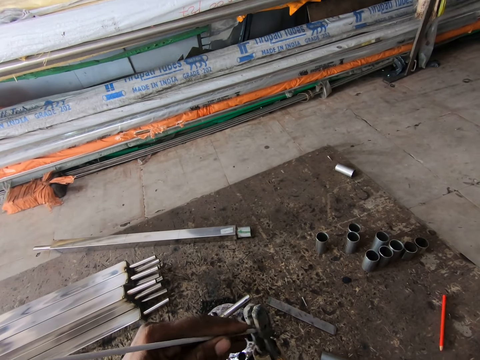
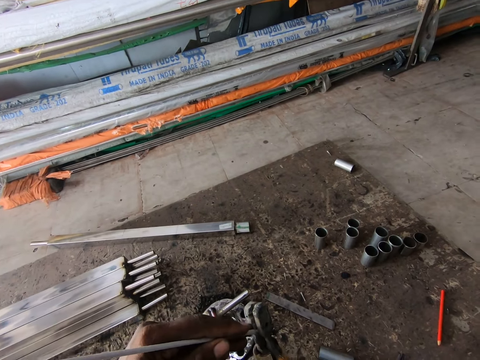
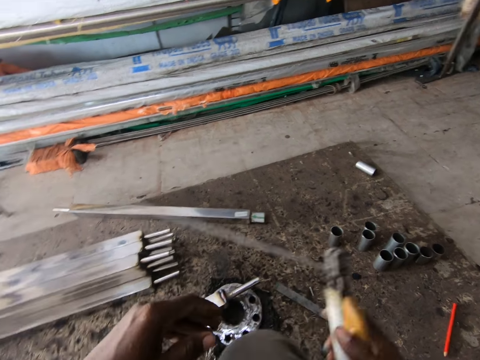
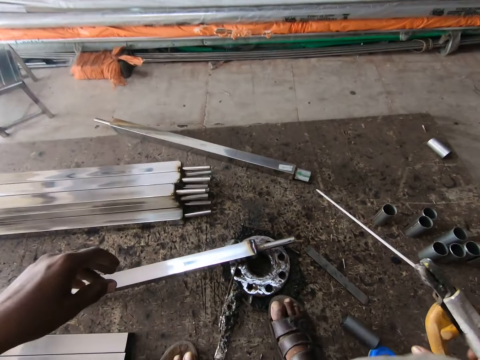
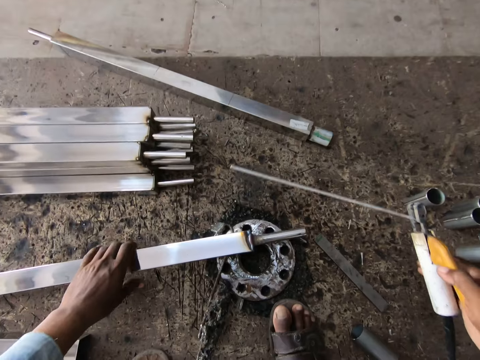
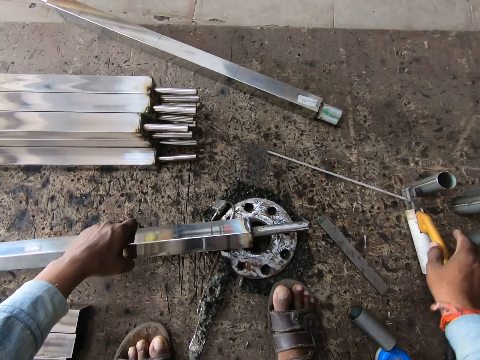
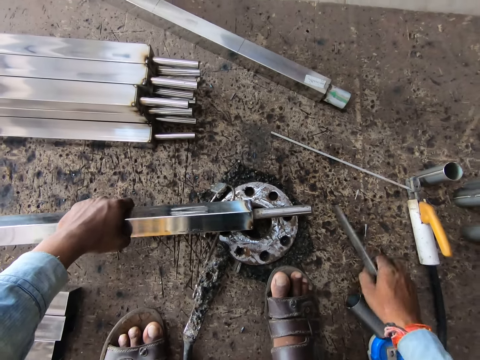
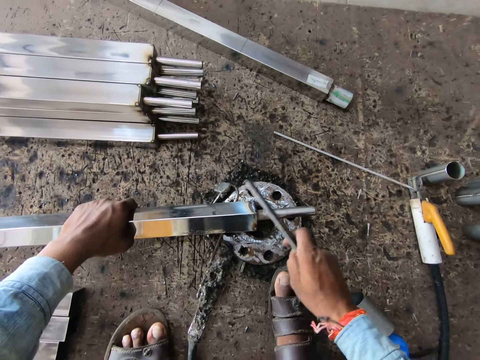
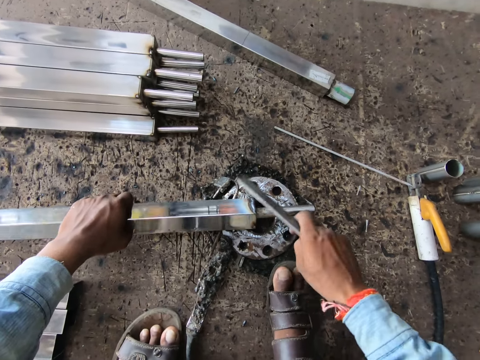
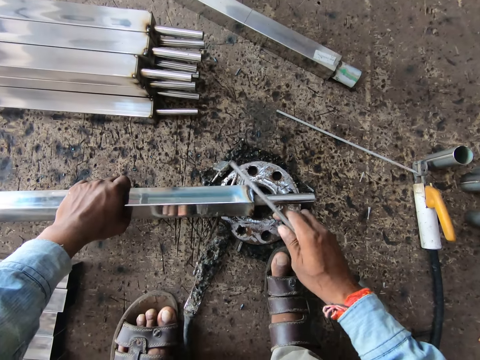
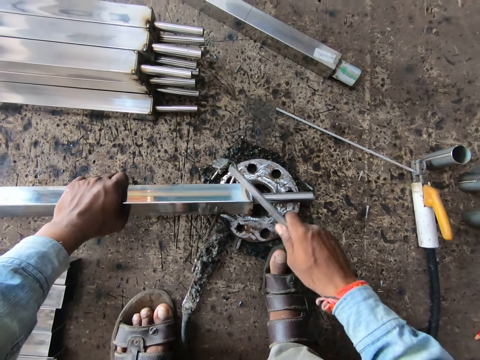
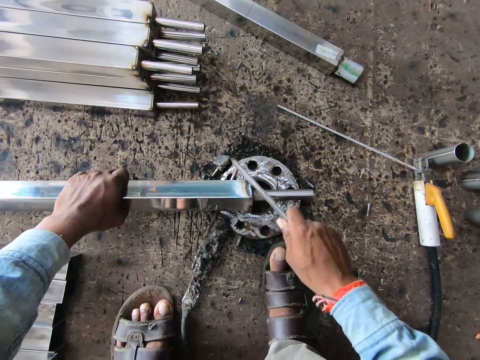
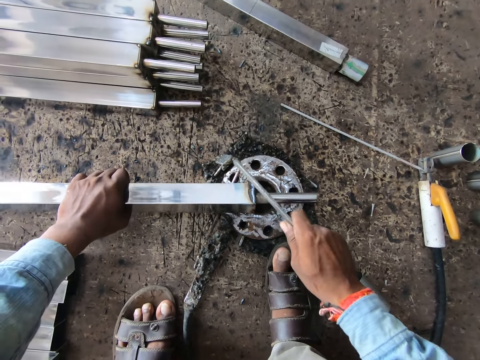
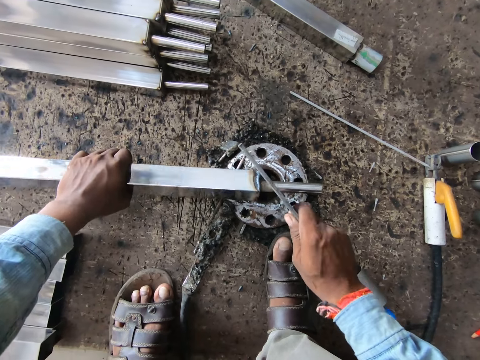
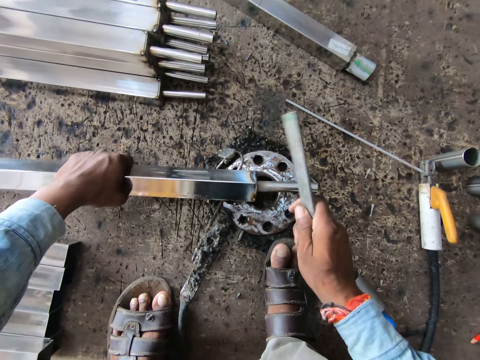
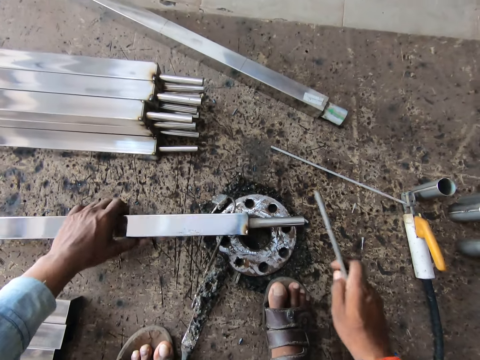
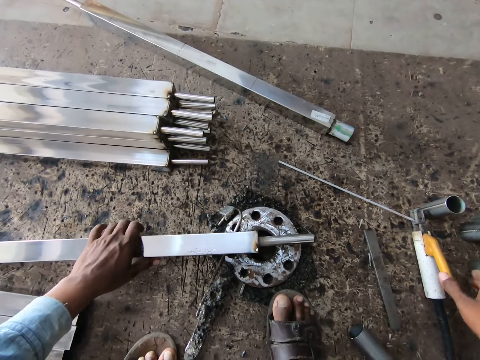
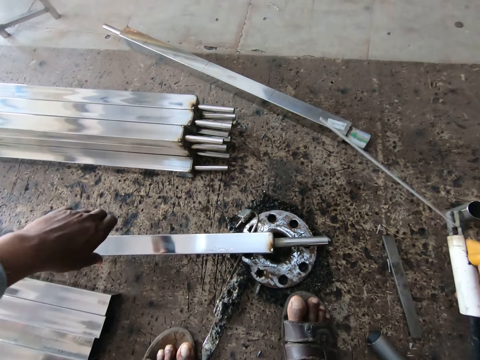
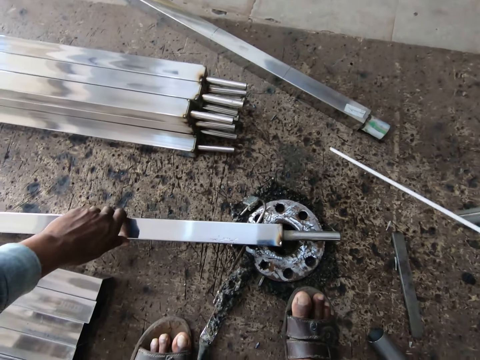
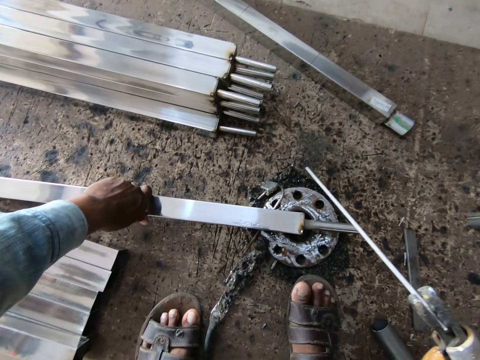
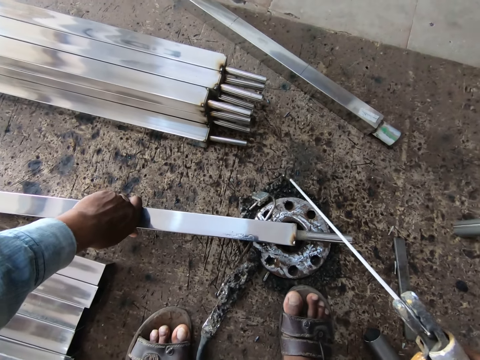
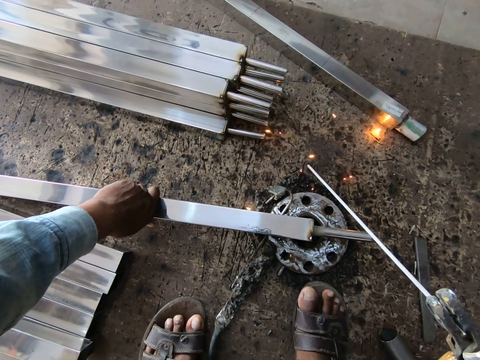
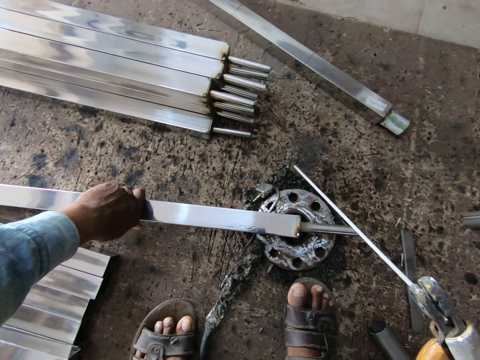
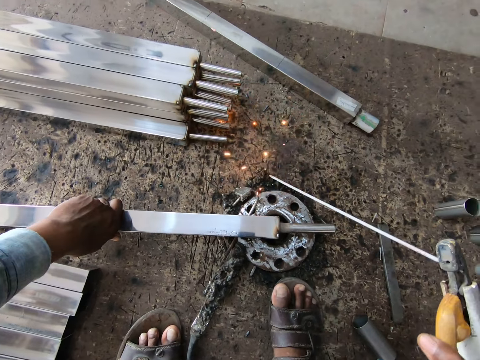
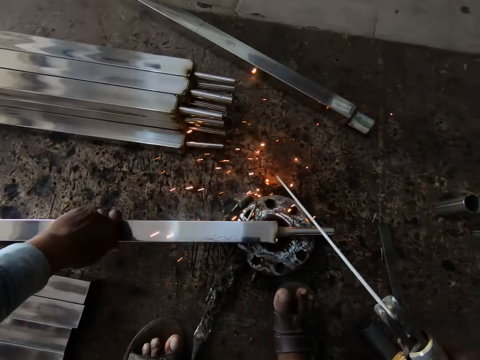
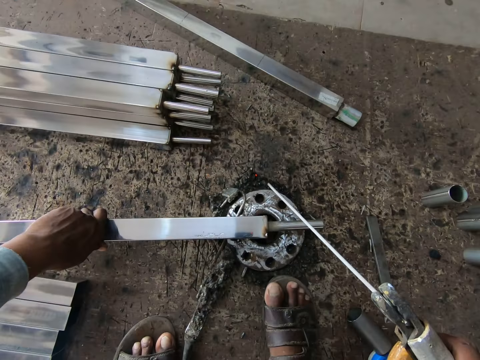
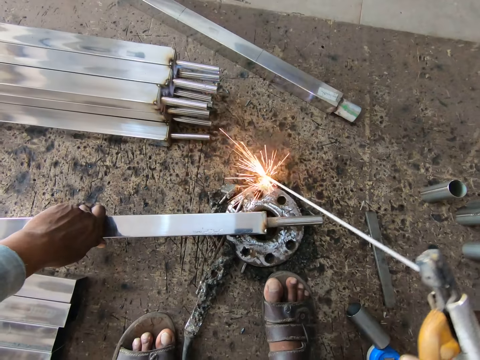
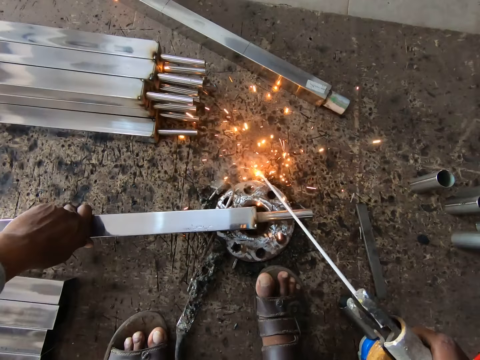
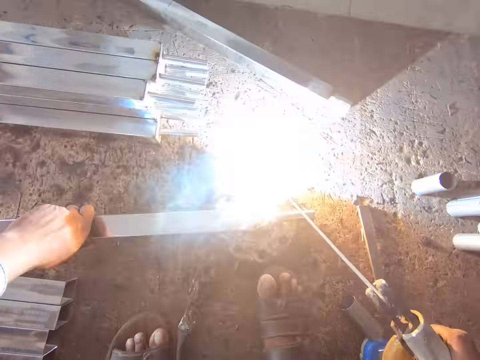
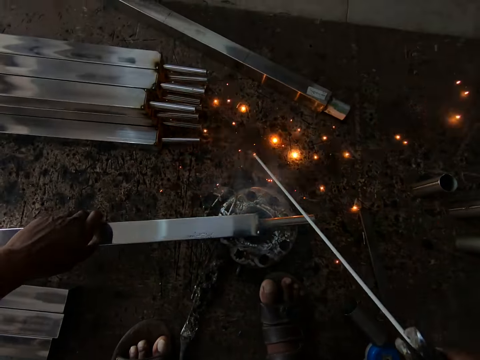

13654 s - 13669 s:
The camera wearer holds the iron rod with his left hand. He drops the welding torch on the floor with his right hand. He picks up the iron on the floor with his right hand. He hits the iron rod with the iron in his right hand. He drops the iron on the floor with his right hand. He picks up the welding iron from the table with his left hand. He picks up the electrode holder with his right hand from the ground. He welds the iron rod with the welding torch in both hands.

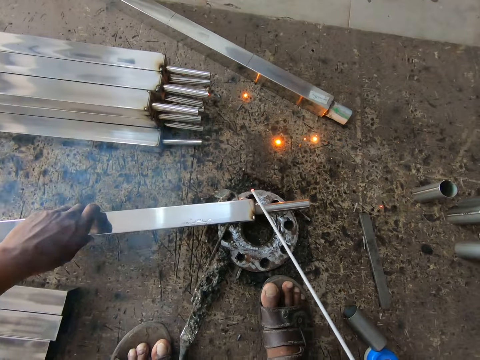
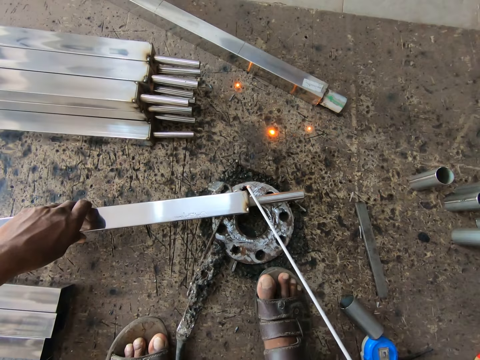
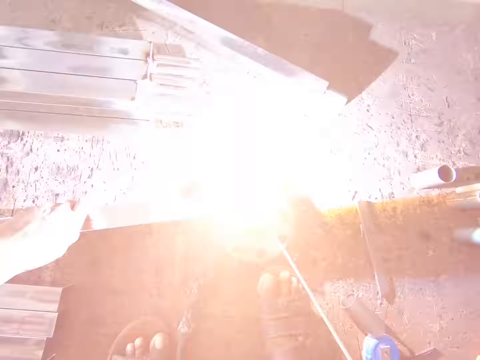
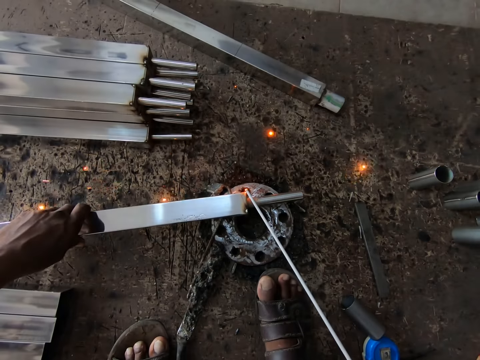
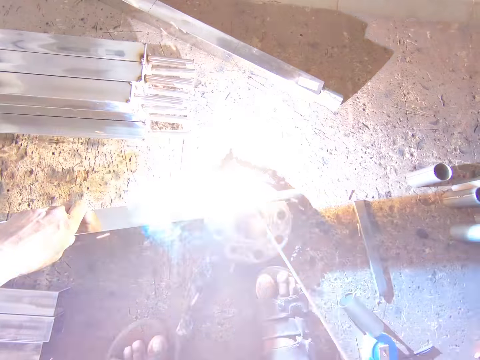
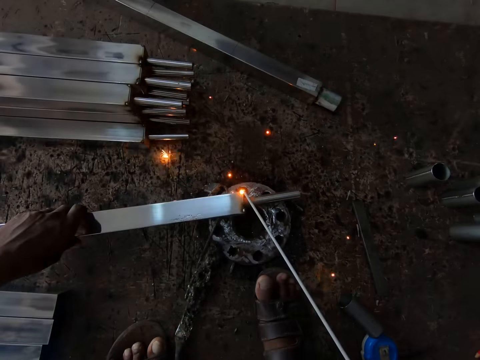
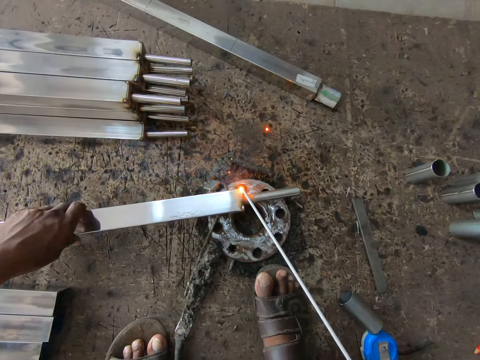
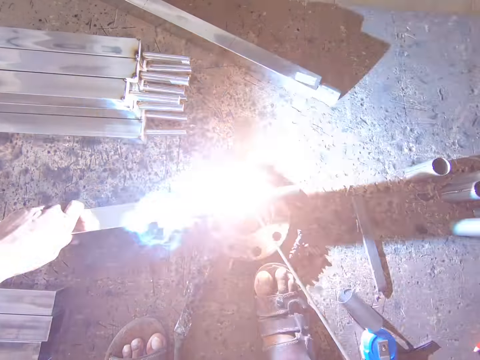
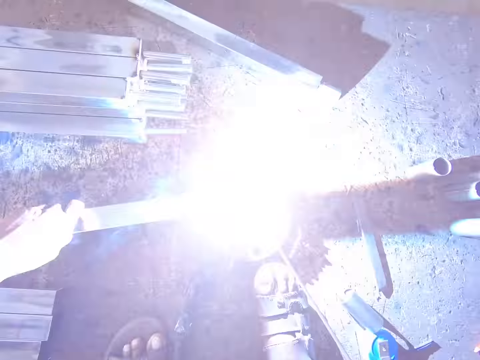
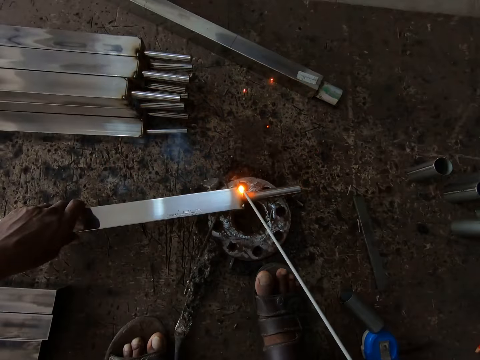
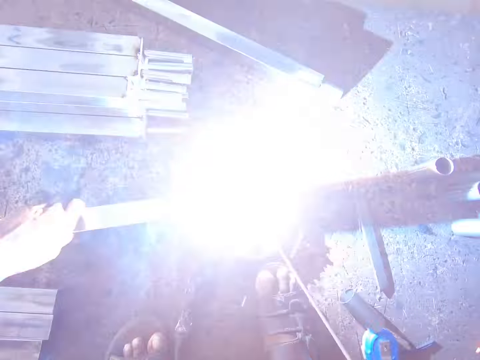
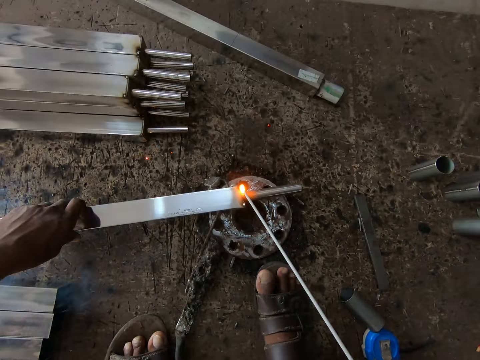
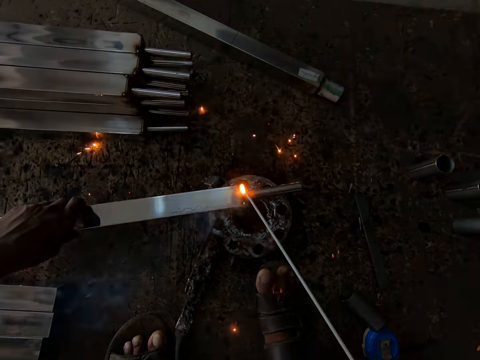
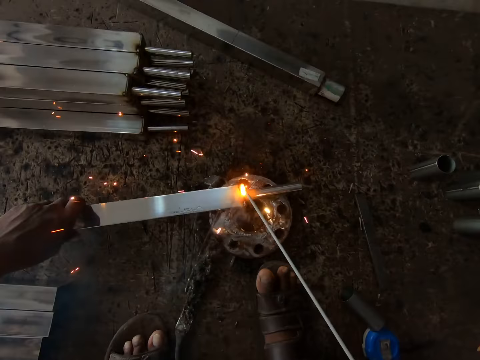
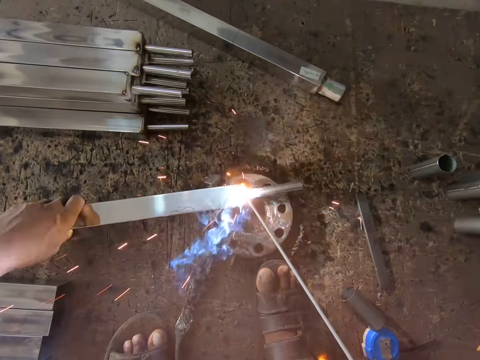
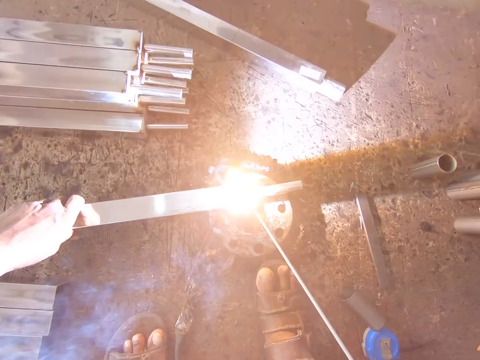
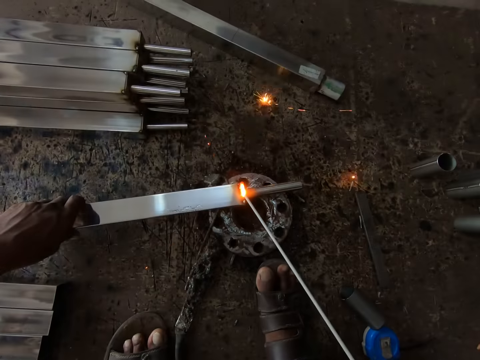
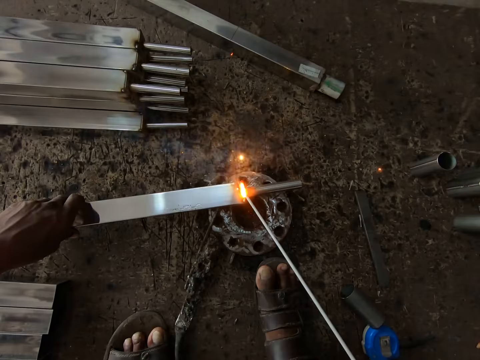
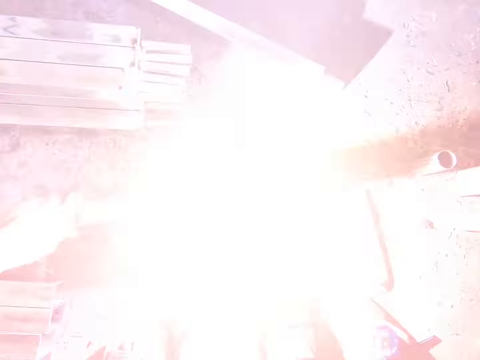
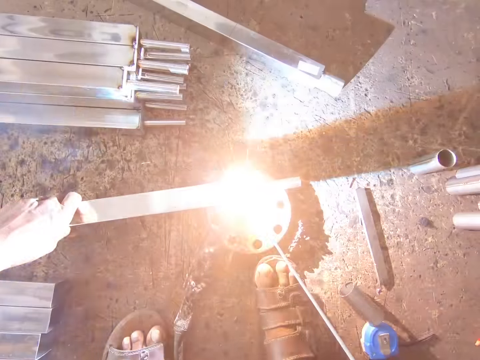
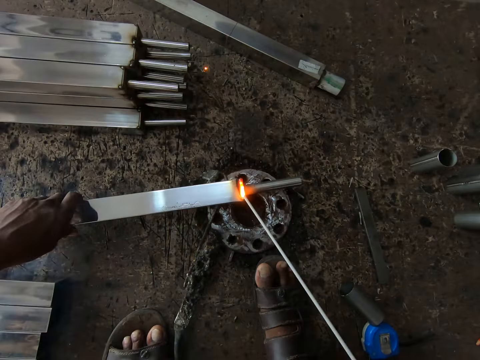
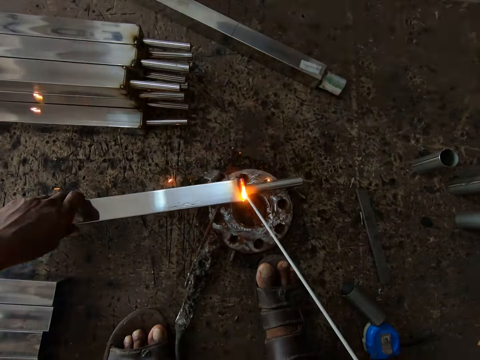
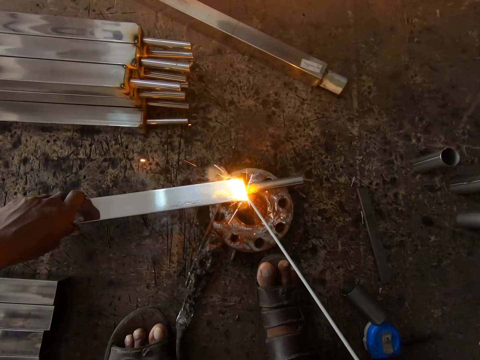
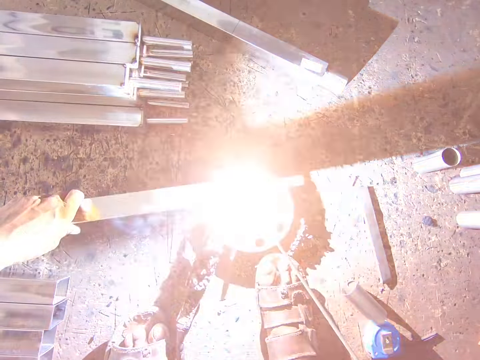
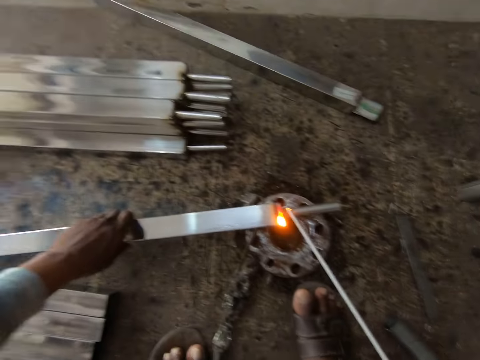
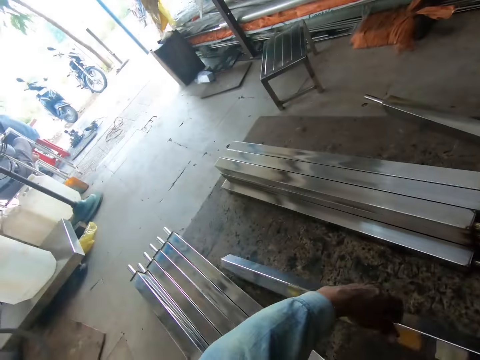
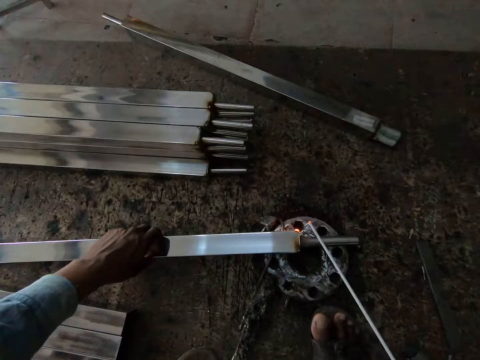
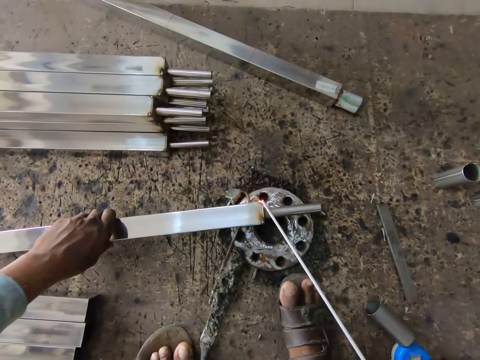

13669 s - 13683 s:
The camera wearer welds metal. They look around. They flip the metal with their left hand. They look around.
